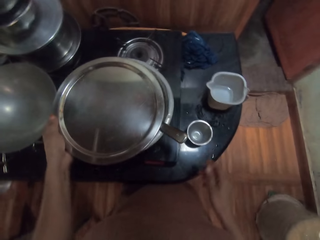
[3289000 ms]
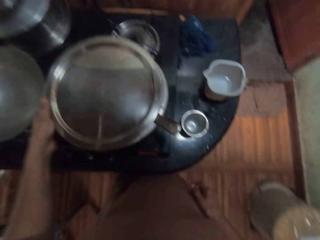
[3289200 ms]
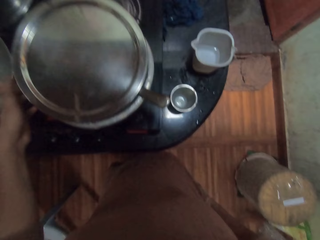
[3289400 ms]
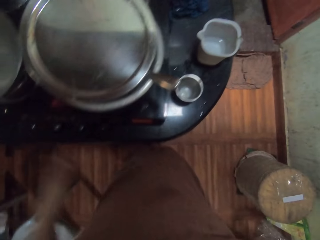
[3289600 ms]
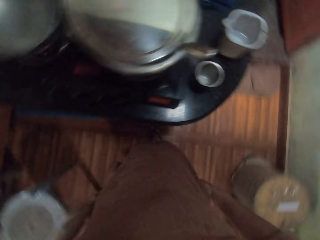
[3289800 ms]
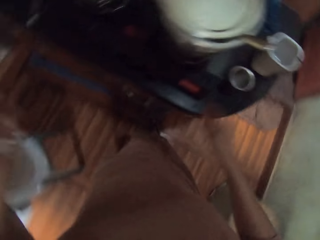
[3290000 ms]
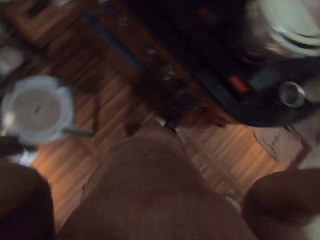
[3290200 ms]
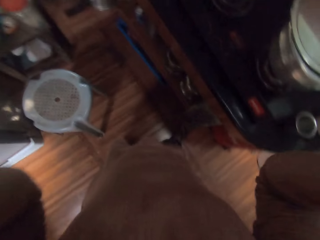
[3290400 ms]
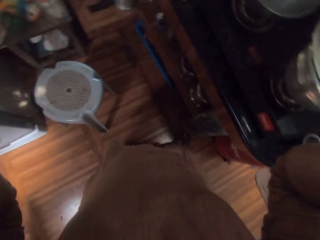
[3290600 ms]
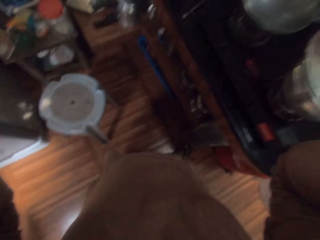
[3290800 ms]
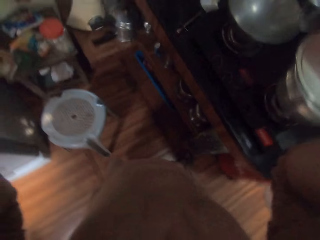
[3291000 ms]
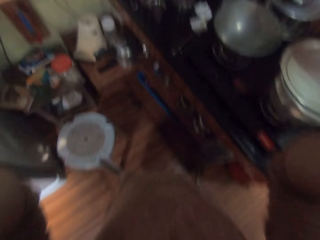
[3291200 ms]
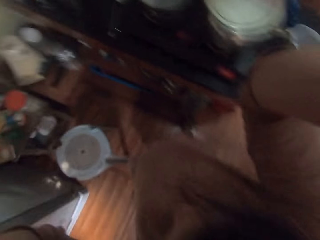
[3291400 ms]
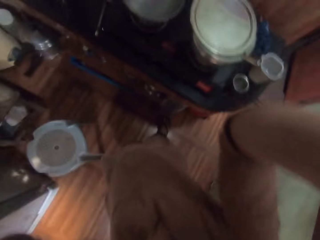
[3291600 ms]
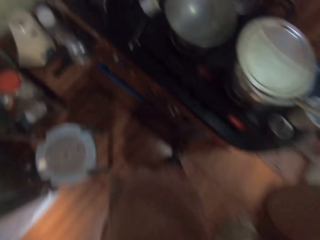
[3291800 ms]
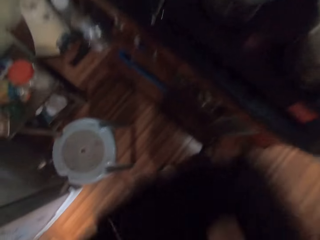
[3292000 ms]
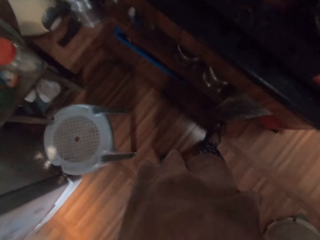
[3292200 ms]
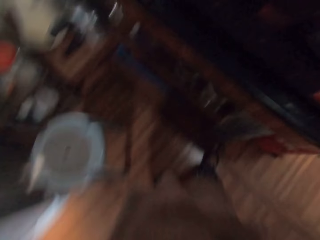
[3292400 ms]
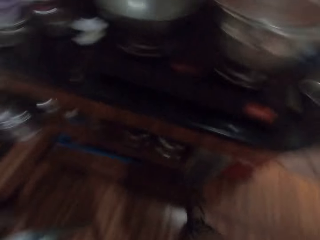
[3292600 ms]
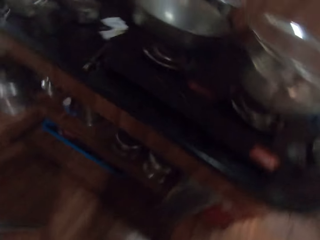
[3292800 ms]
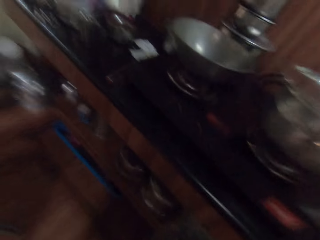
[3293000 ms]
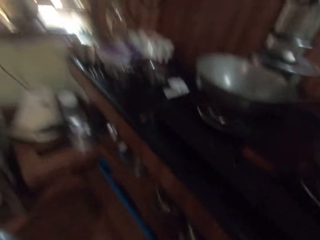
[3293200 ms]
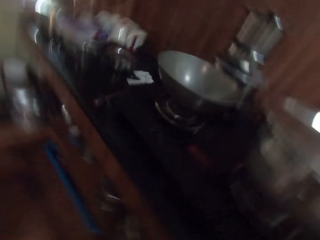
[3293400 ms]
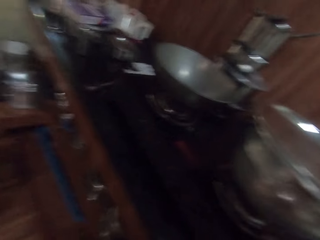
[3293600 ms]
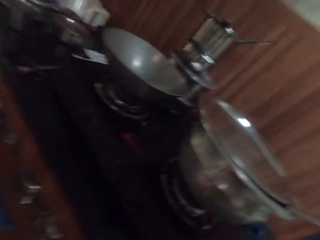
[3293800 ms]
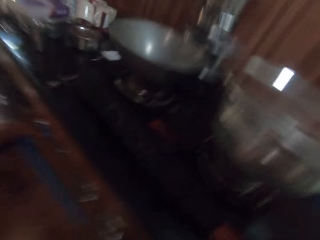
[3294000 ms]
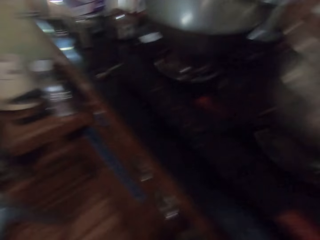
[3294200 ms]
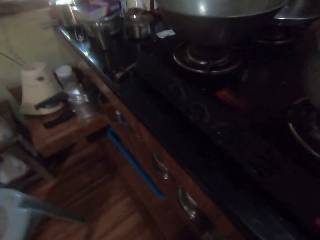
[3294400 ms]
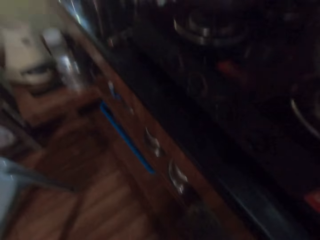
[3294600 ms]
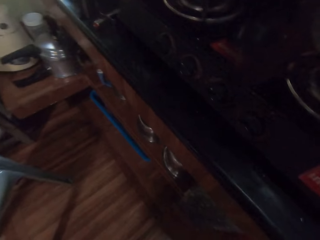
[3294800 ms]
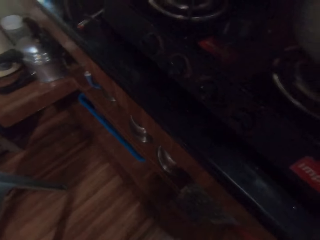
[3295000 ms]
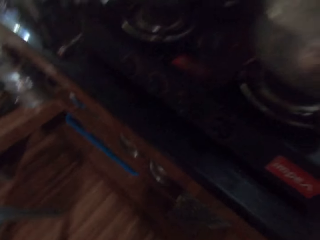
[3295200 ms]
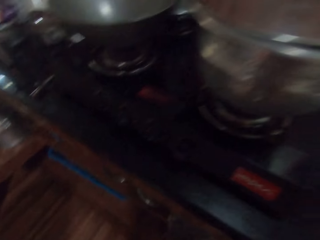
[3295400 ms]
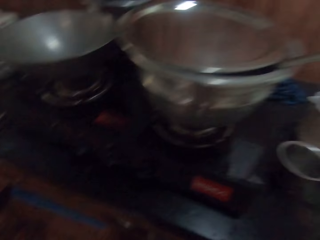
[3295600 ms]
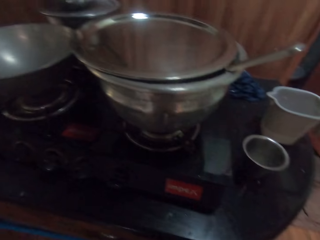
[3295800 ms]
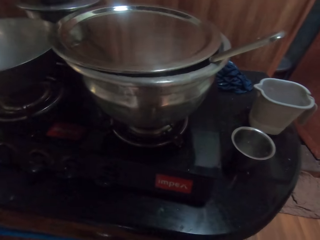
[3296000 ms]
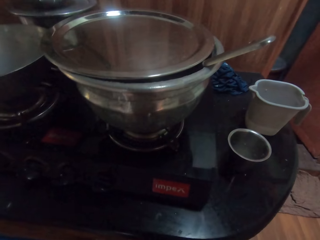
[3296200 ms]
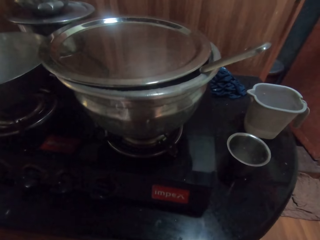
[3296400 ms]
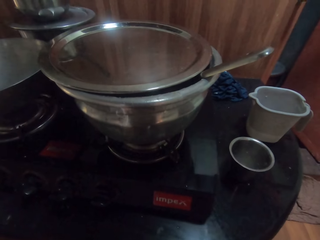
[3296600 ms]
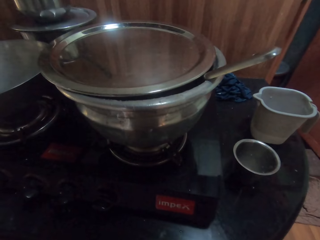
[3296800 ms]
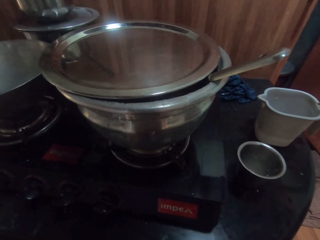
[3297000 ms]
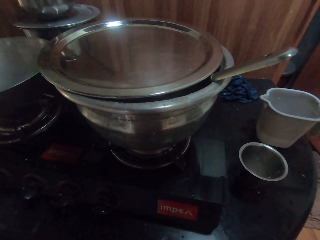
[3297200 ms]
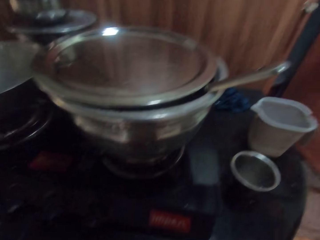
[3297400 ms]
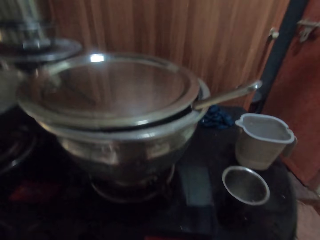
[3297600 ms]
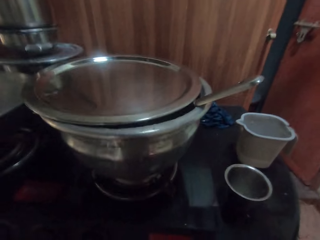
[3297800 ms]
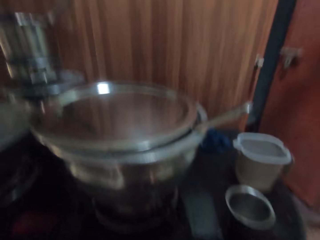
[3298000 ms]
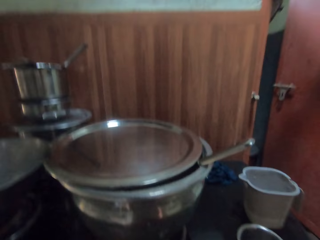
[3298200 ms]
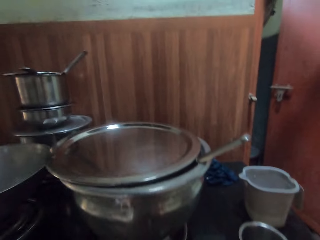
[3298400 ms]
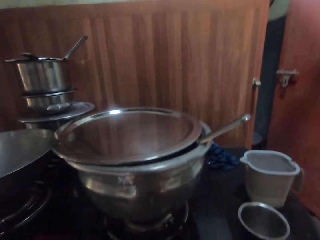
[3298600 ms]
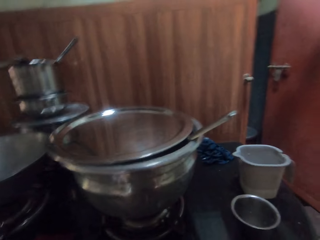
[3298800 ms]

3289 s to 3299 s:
The camera wearer drops the spoon inside the pot on the gas burner with her right hand. She closes the pot on the gas burner with the tray in her left hand. She adjusts a camera. She touches her camera with both hands. She looks around a kitchen.
